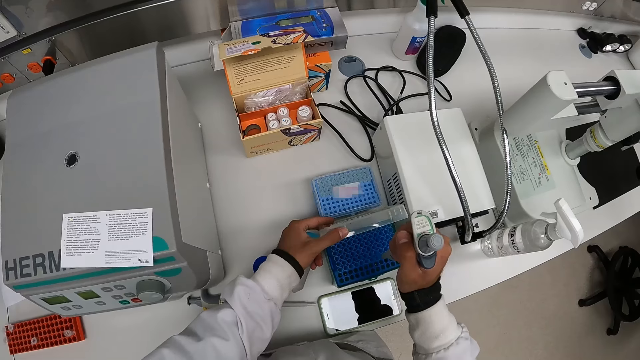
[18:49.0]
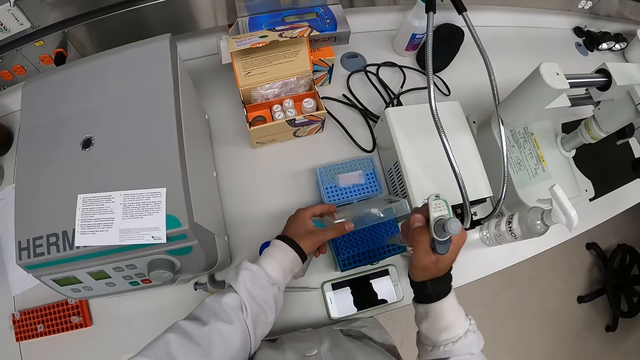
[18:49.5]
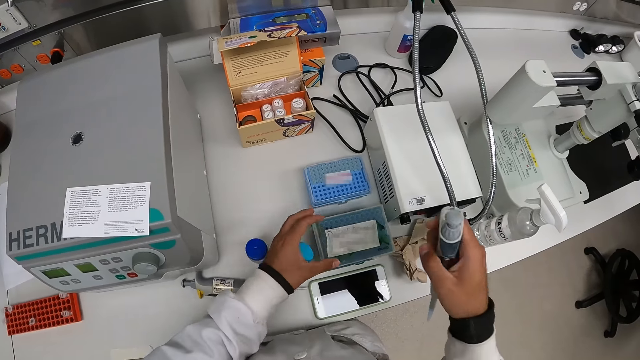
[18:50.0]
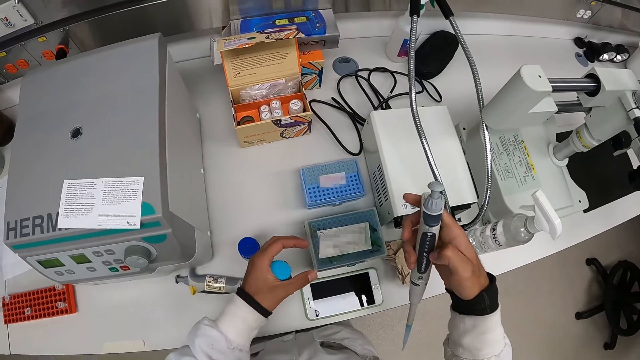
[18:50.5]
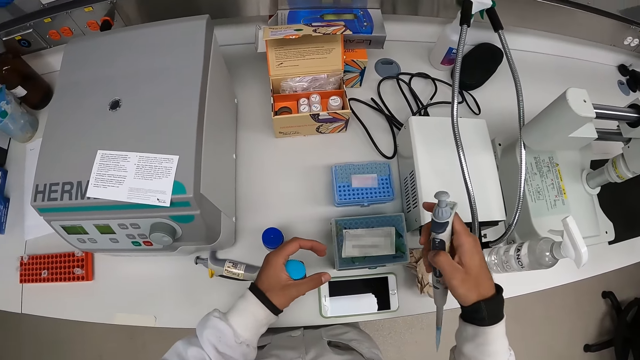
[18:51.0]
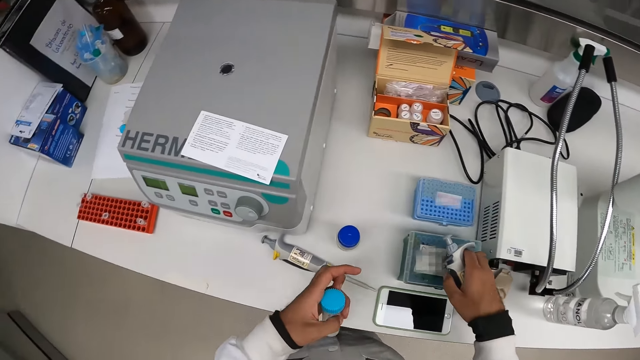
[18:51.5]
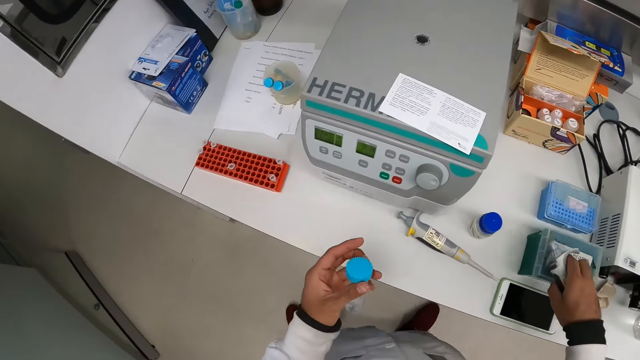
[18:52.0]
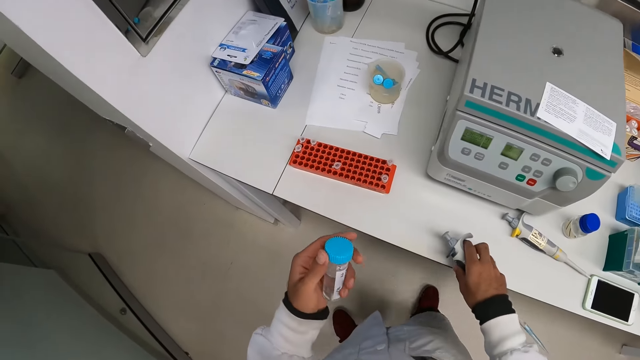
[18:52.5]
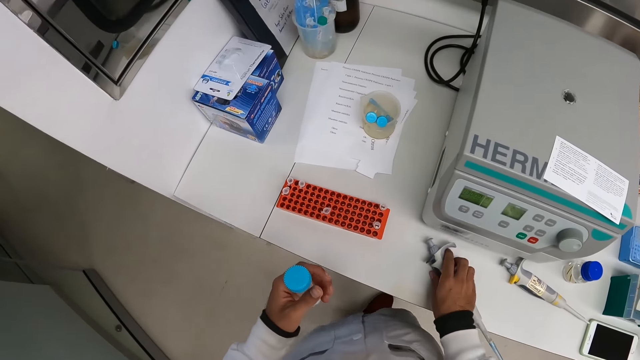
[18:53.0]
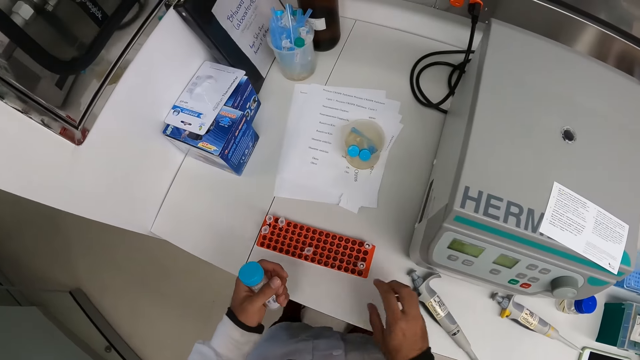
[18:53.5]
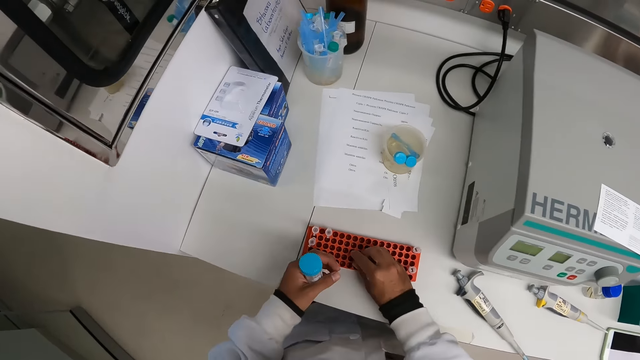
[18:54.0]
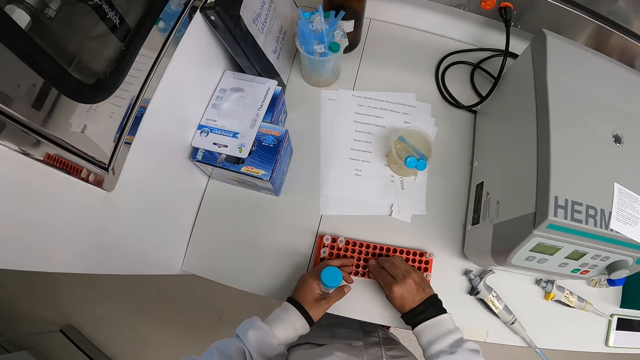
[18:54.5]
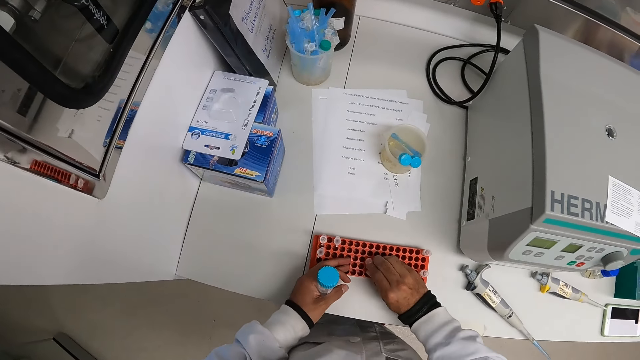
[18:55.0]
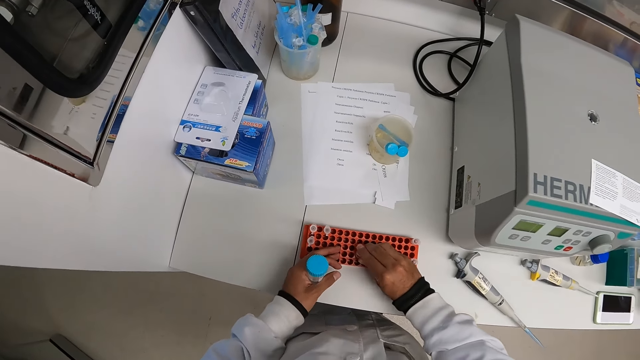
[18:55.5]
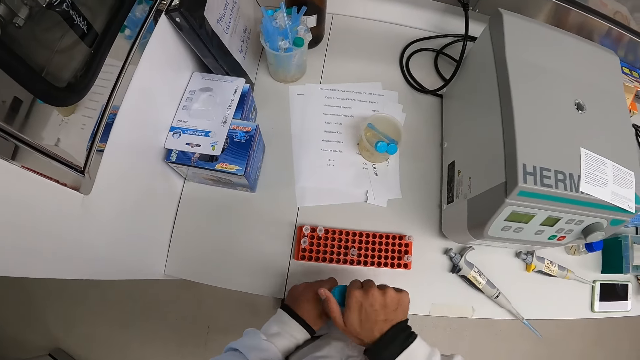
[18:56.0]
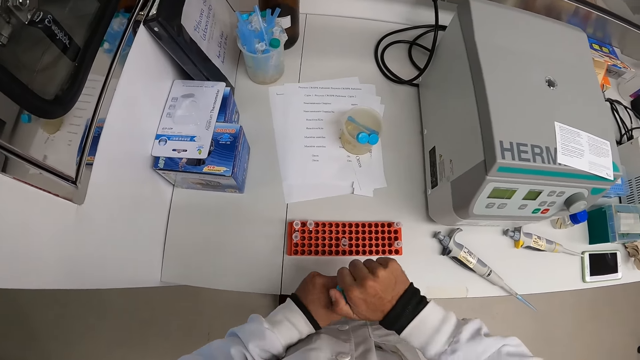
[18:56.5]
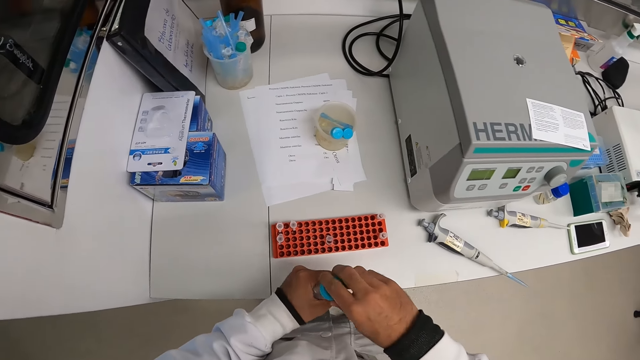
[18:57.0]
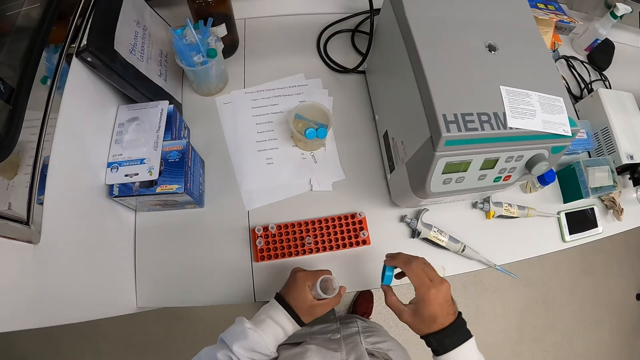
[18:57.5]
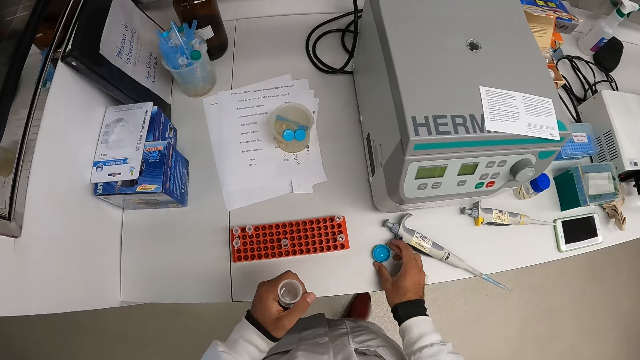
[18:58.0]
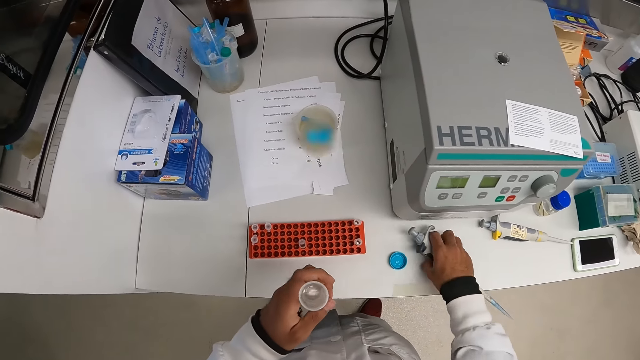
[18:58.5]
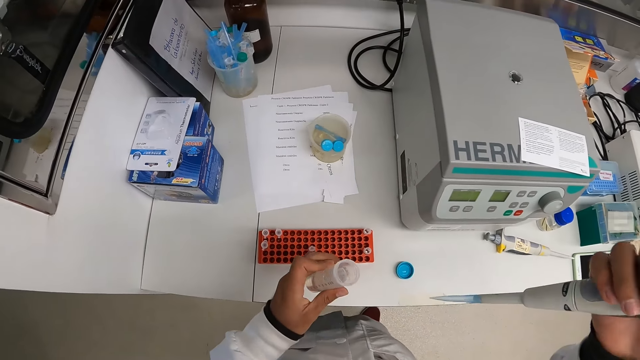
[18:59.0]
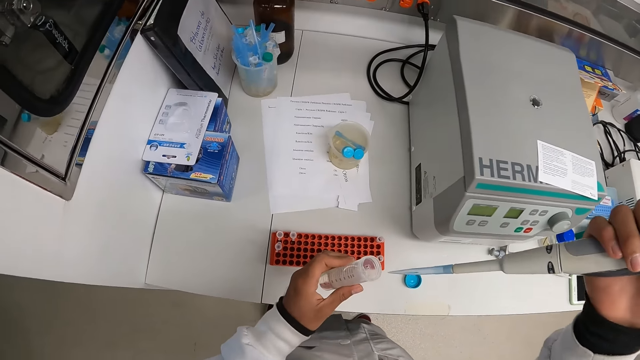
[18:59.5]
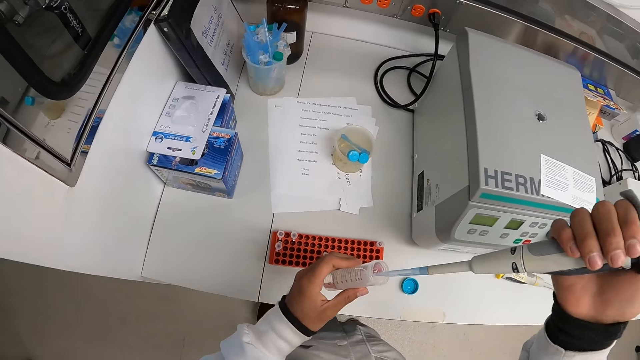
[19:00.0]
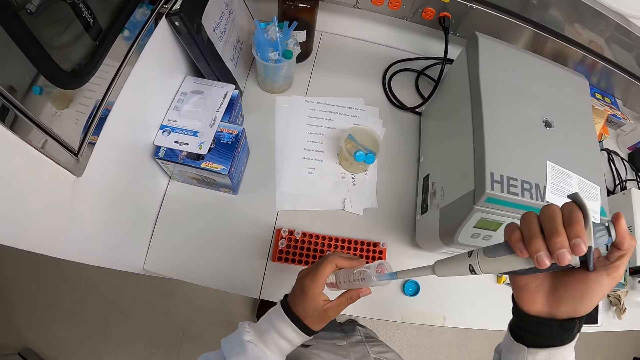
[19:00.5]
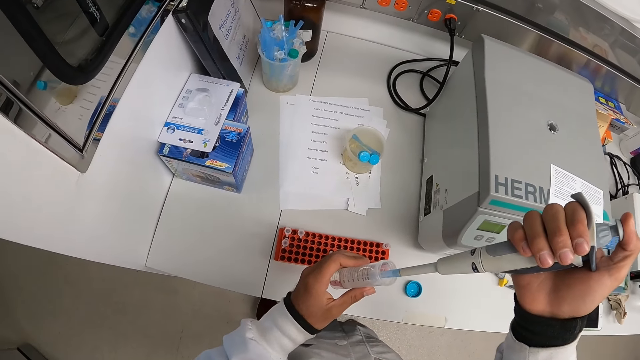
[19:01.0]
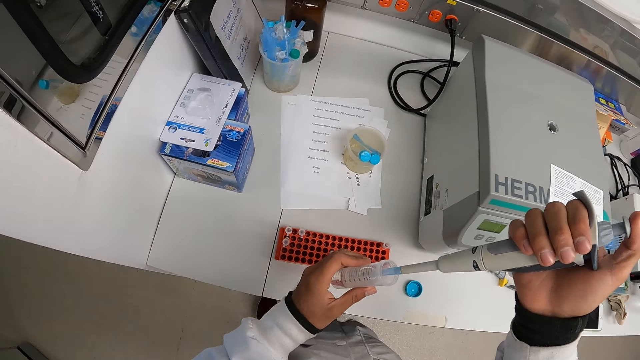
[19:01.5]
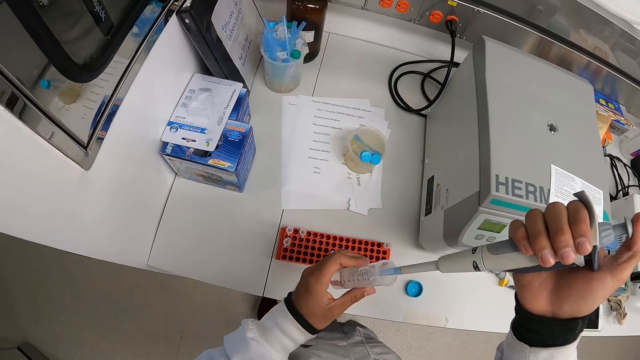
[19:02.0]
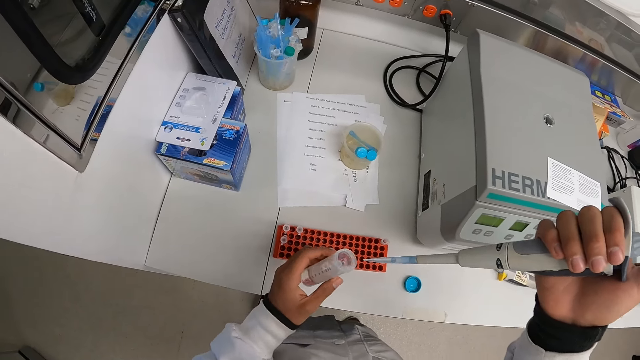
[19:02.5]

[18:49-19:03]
The camera wearer inserts the pipette in the tin. He pulls the pipette. He closes the container box with his left hand. He presses the pipette with his right hand. He drops the pipette in his right hand on a countertop. He walks. He opens a lab container from a rack with his right hand. He adjusts something. He opens a test tube in his left hand with his right hand. He drops the lid in his right hand on the countertop. He picks up the pipette from the countertop with his right hand. He takes some chemical from the test tube with the pipette in his right hand.

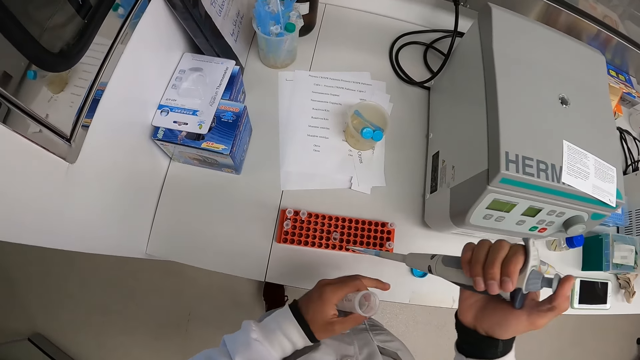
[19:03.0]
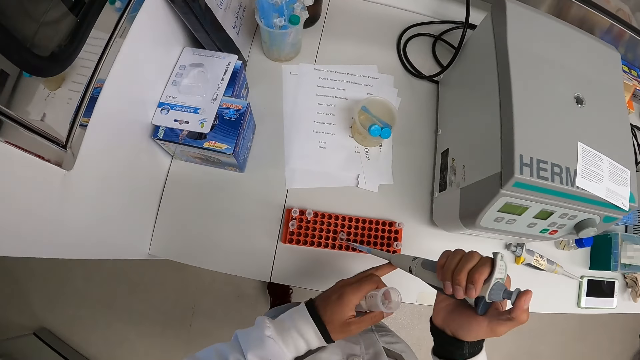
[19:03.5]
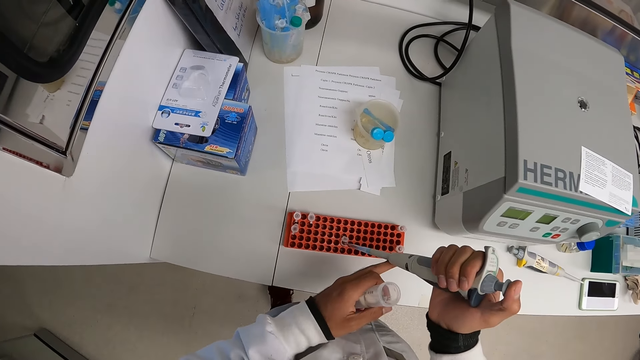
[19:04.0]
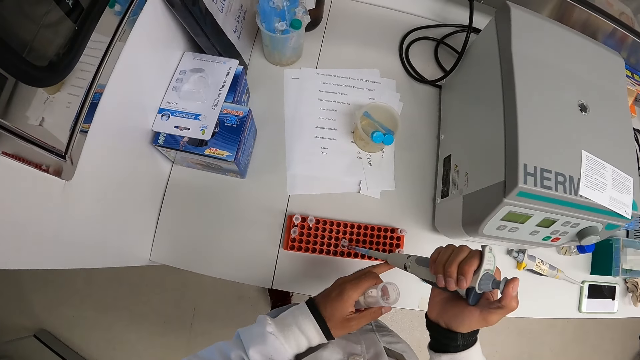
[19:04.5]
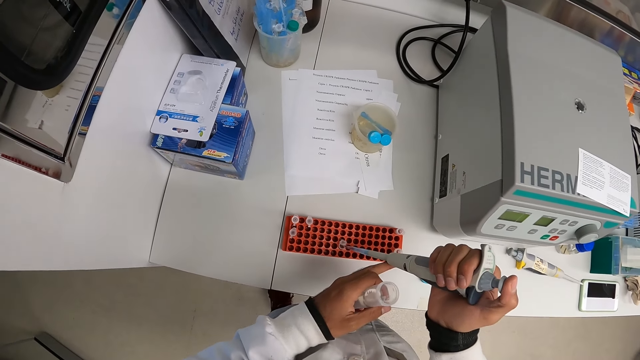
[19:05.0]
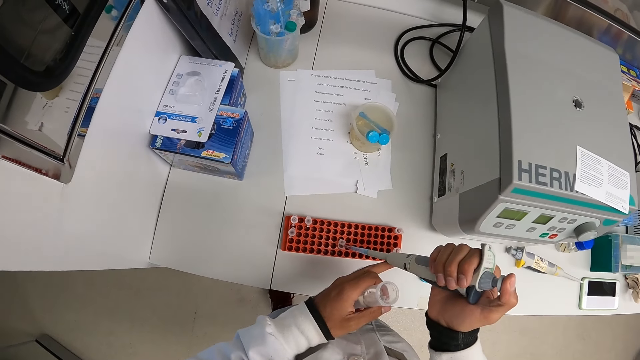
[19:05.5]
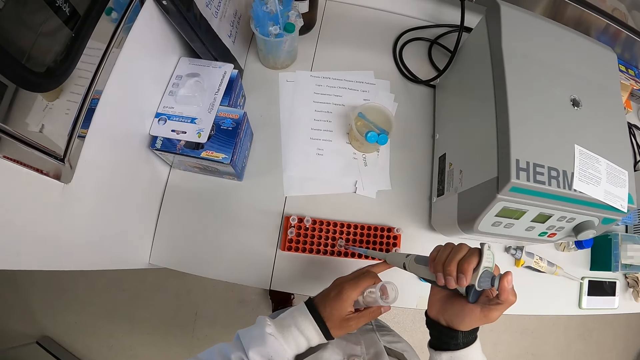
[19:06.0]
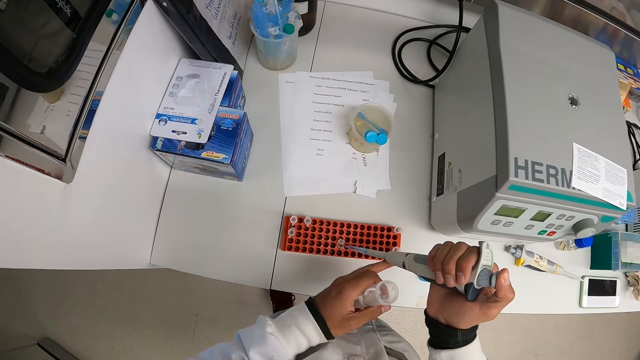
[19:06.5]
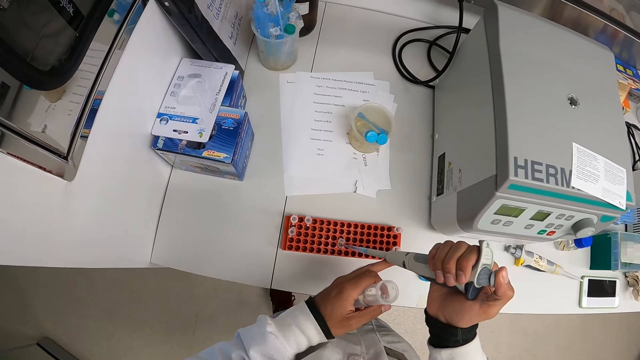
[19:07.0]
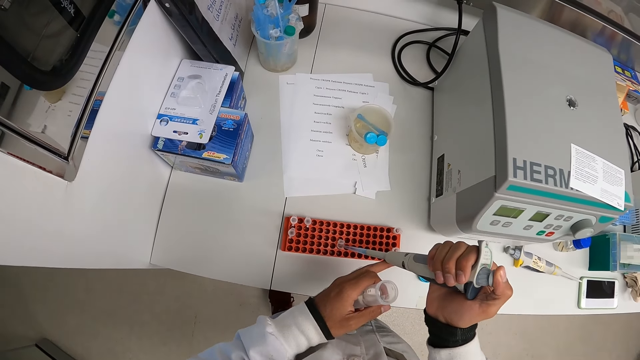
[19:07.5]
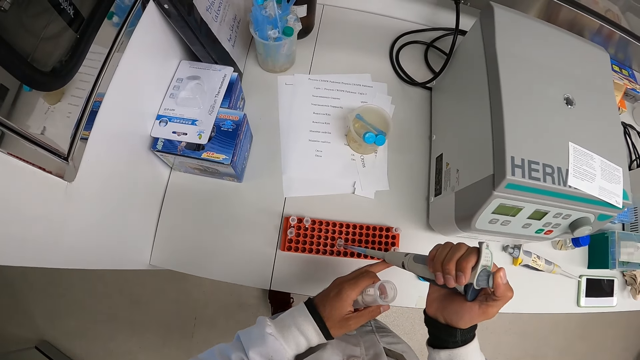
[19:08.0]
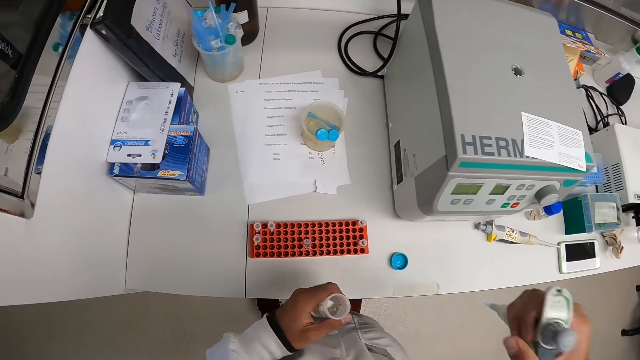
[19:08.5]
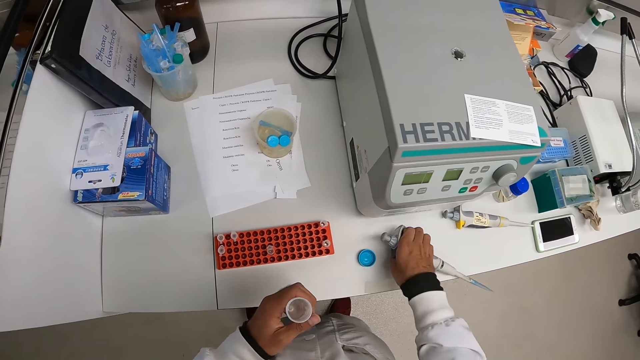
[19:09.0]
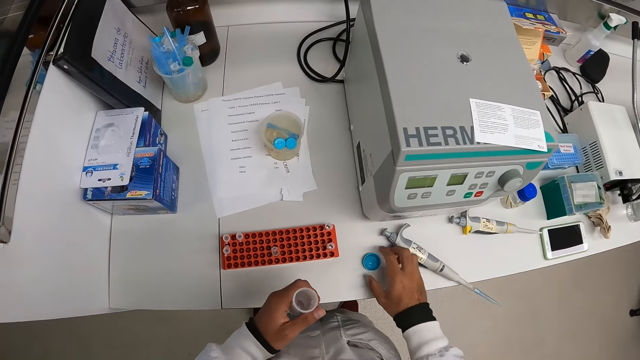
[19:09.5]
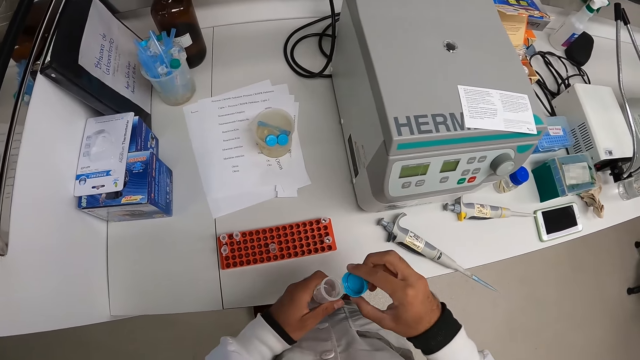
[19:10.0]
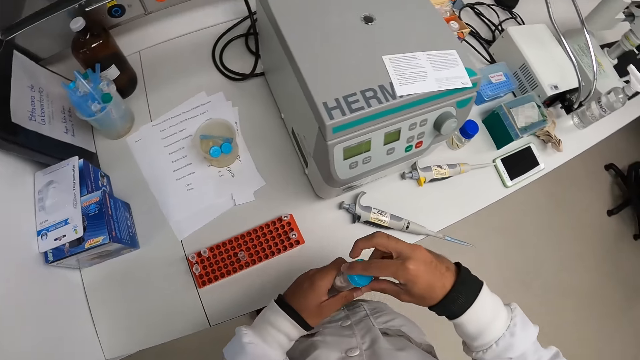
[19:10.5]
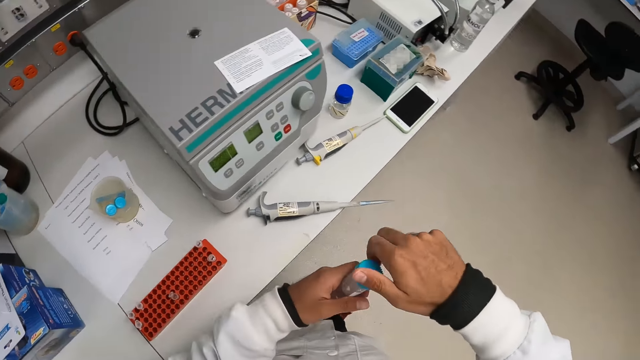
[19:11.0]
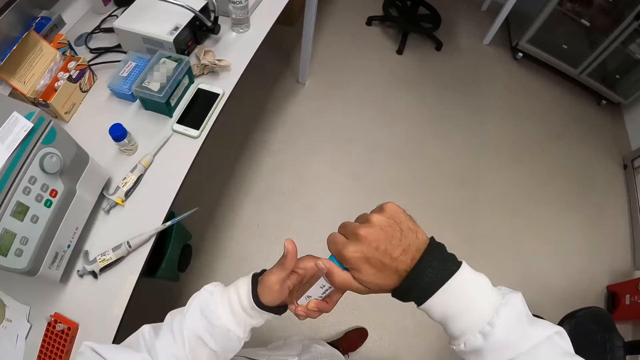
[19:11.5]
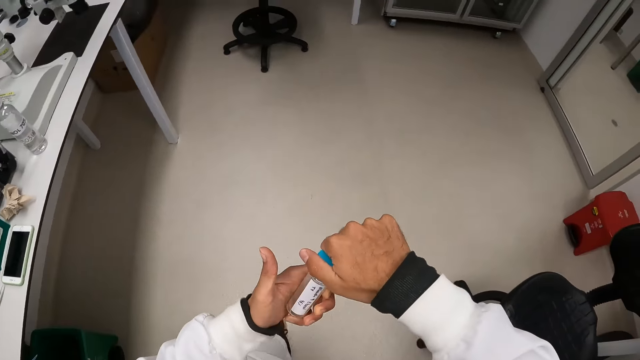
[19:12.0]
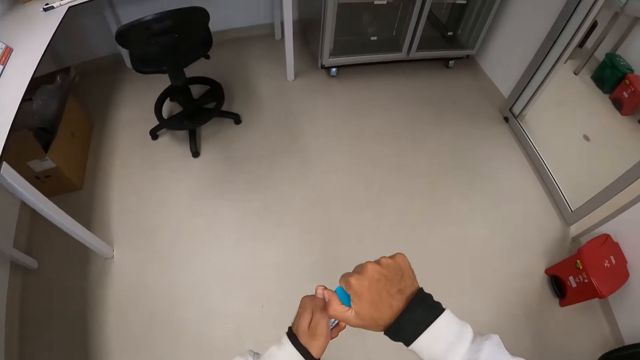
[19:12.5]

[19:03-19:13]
The camera wearer presses the chemical from the pipette into the lab container. He drops the pipette in his right hand on a countertop. He picks up the lid from the countertop with his right hand. He covers the test tube with the lid in his right hand. He walks.
